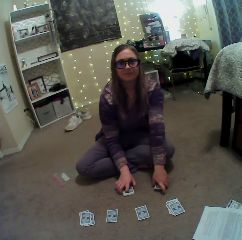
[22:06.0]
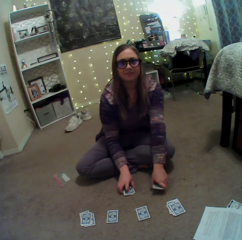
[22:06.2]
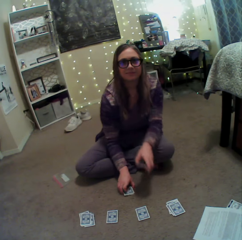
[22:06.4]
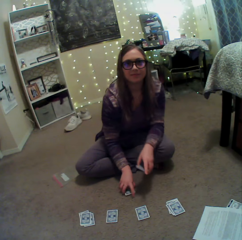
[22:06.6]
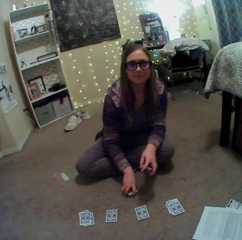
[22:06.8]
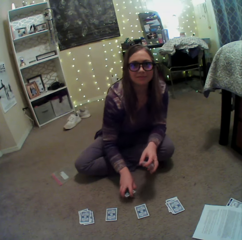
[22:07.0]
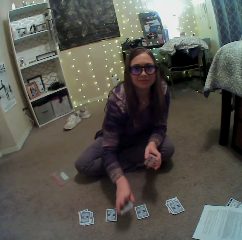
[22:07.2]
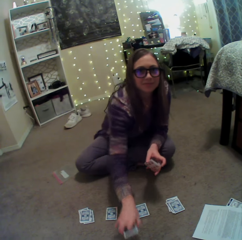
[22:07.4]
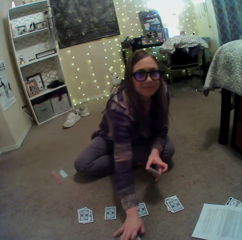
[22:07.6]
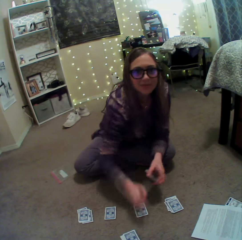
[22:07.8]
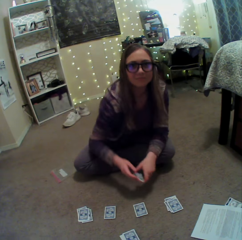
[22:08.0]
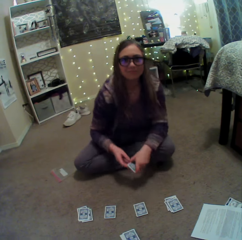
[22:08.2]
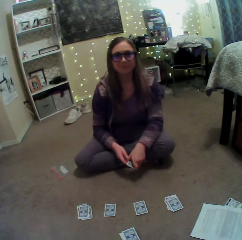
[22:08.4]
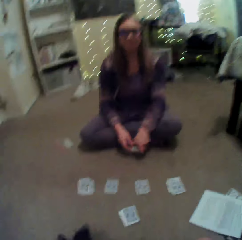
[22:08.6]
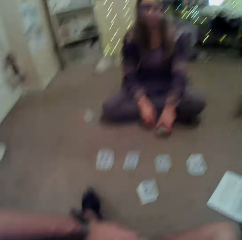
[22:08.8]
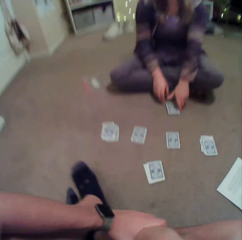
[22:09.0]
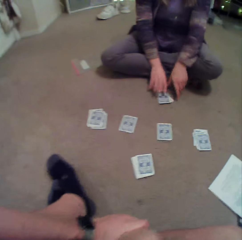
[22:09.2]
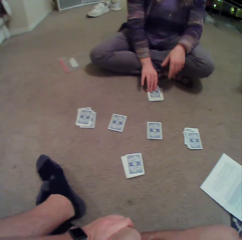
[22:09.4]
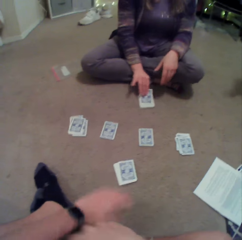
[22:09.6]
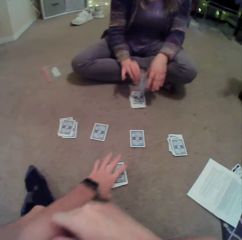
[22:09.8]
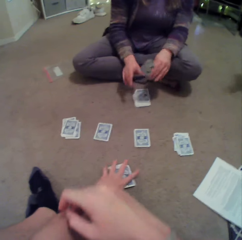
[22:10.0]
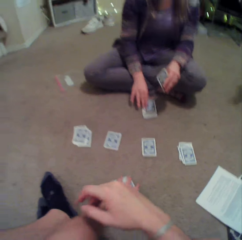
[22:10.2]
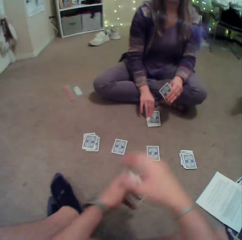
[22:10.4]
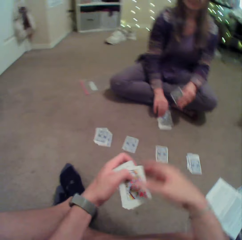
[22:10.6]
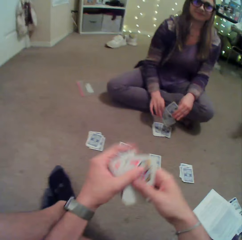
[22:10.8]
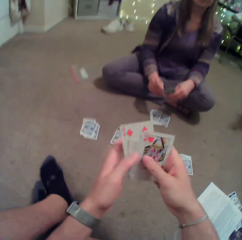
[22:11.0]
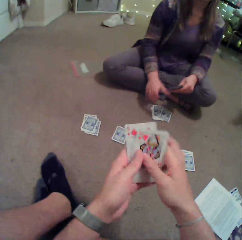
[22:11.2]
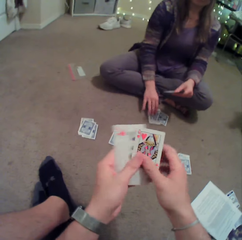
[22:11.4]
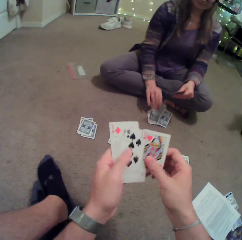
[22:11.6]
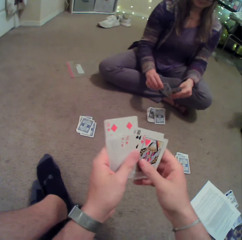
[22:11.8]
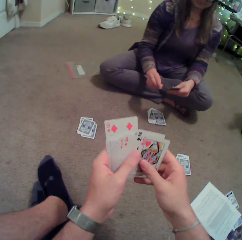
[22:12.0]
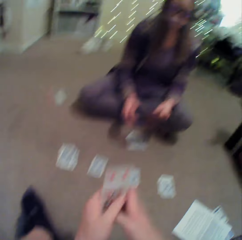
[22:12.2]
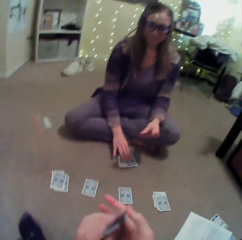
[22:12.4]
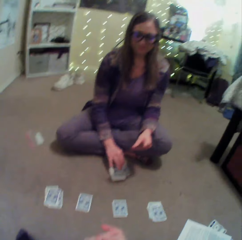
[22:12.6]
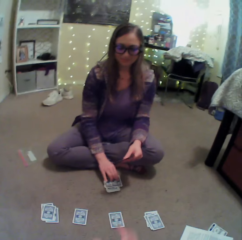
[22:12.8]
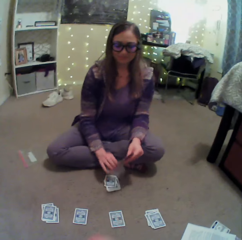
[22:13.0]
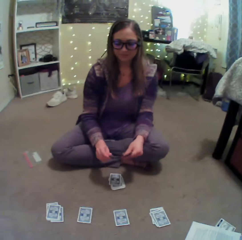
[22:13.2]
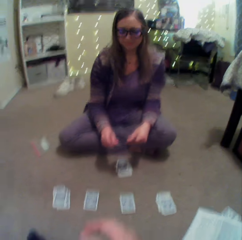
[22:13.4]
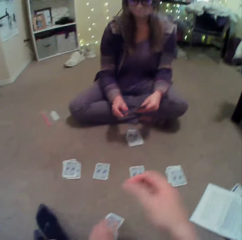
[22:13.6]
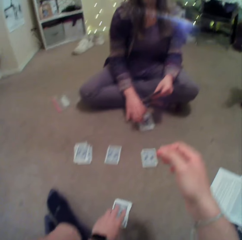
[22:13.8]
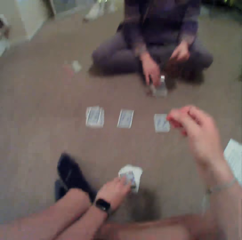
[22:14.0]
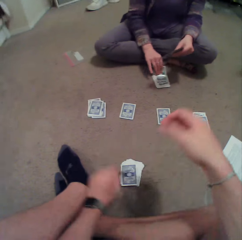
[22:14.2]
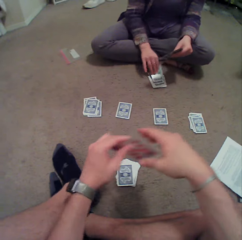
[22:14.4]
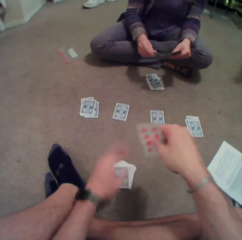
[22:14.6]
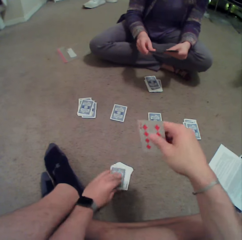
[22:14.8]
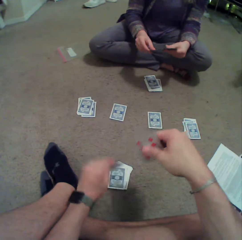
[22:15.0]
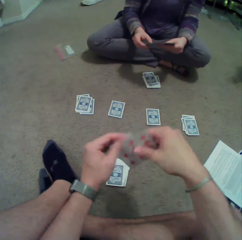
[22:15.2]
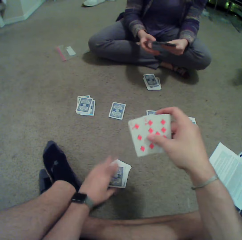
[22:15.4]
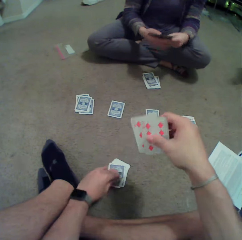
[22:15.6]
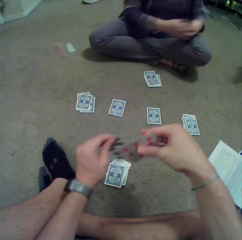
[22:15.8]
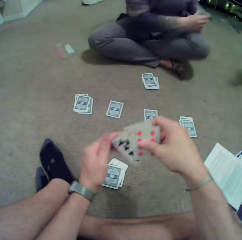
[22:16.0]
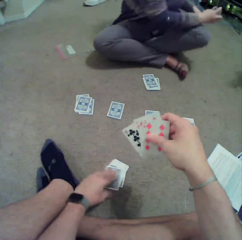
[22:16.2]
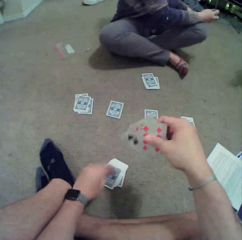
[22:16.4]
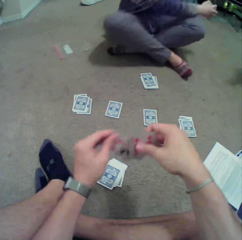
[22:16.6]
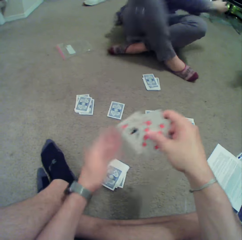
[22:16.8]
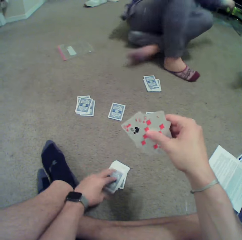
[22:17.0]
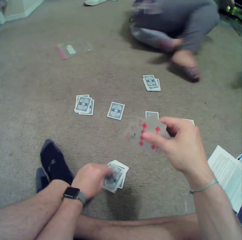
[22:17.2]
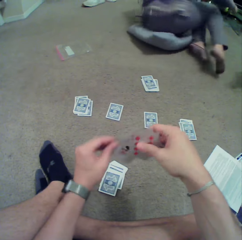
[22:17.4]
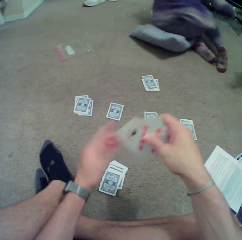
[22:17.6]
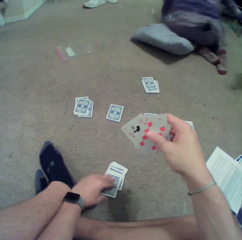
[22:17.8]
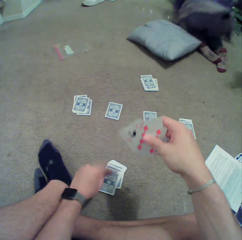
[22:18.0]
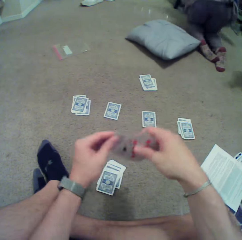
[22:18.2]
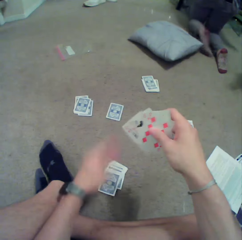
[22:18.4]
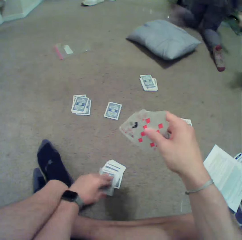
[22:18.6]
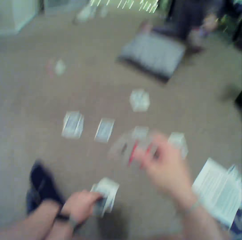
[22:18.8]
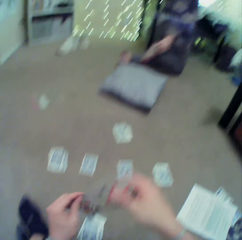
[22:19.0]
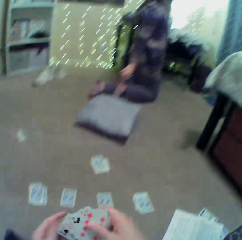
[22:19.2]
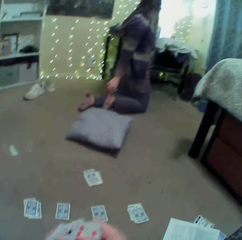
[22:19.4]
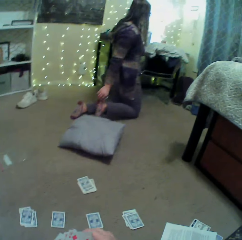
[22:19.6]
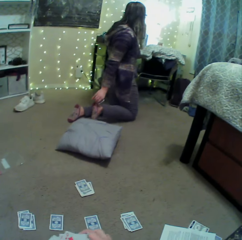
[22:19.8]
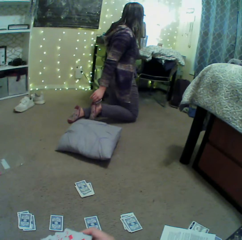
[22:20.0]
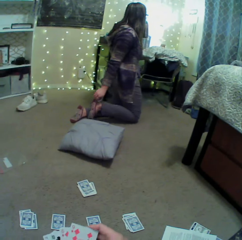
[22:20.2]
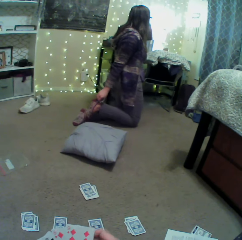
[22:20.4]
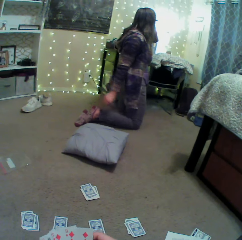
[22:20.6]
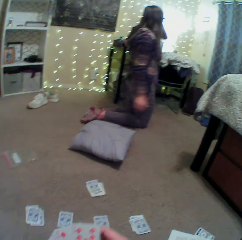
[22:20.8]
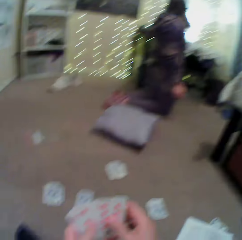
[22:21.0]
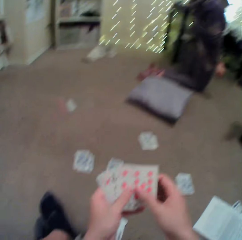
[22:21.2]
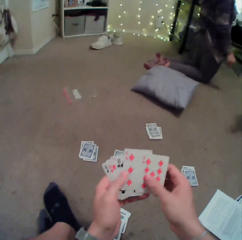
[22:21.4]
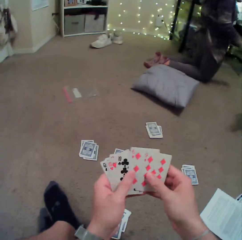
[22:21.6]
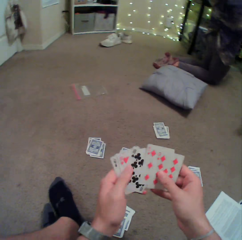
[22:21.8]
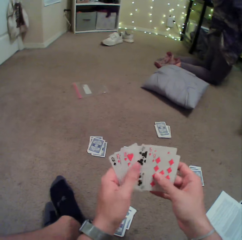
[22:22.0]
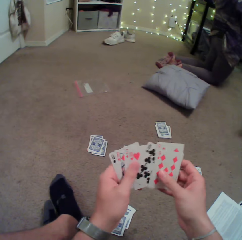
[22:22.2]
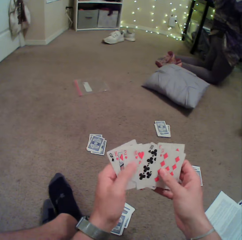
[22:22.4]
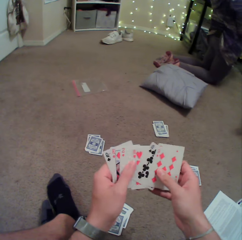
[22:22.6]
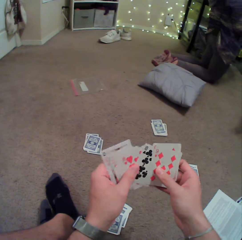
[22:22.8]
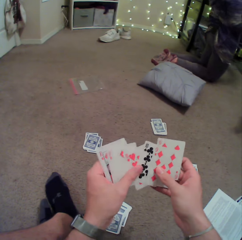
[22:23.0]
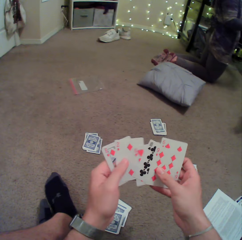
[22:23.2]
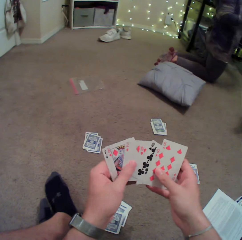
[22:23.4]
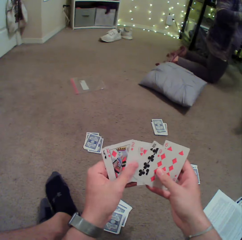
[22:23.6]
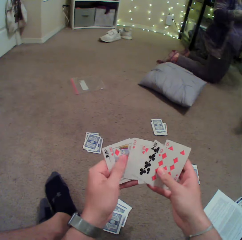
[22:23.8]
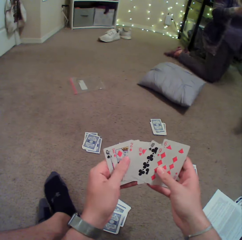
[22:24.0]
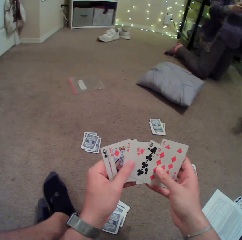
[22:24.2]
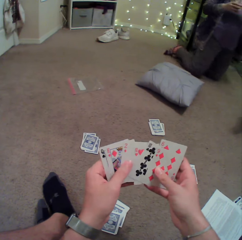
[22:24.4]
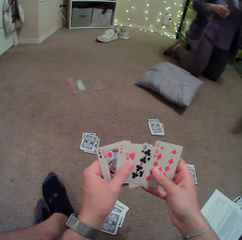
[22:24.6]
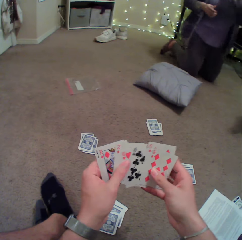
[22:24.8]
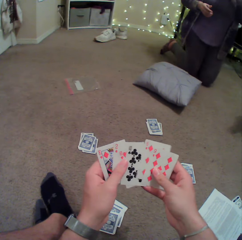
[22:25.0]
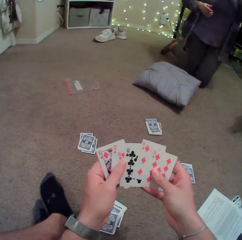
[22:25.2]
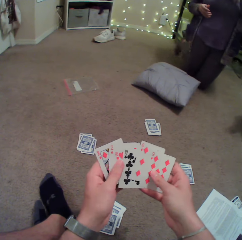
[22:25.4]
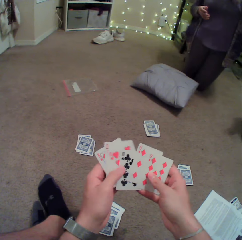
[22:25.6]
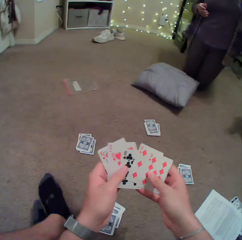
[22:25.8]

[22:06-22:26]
A person puts cards on the floor. The camera wearer picks up the cards on the floor. The person picks up a card on the floor. The camera wearer checks the cards. They pick up the cards on the floor. The person aligns socks in a leg. The camera wearer arranges the cards. They check the cards.

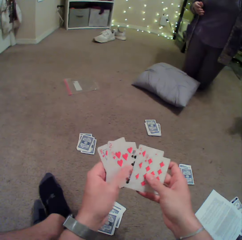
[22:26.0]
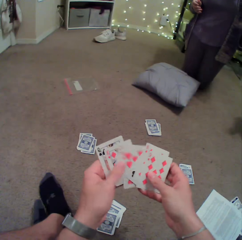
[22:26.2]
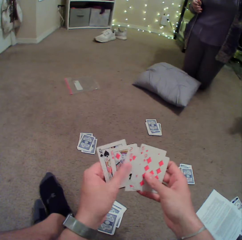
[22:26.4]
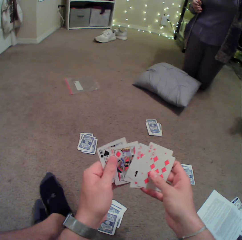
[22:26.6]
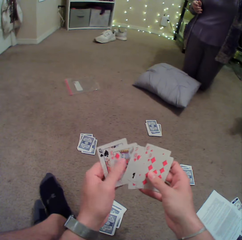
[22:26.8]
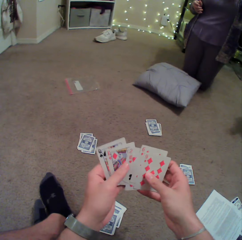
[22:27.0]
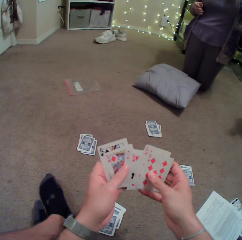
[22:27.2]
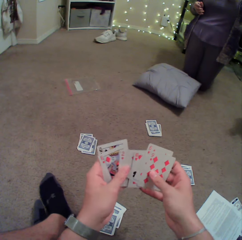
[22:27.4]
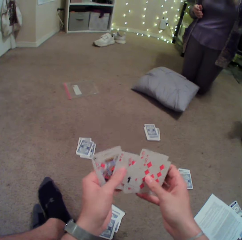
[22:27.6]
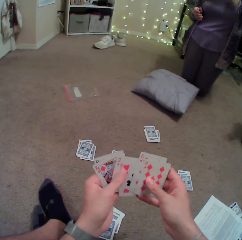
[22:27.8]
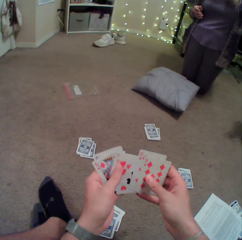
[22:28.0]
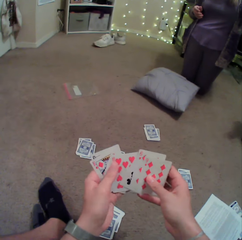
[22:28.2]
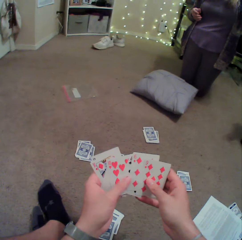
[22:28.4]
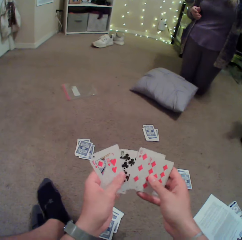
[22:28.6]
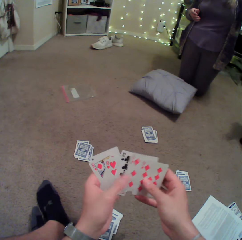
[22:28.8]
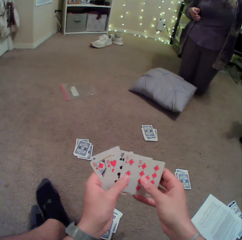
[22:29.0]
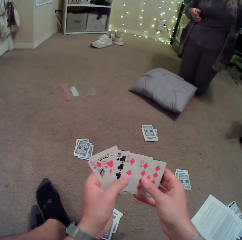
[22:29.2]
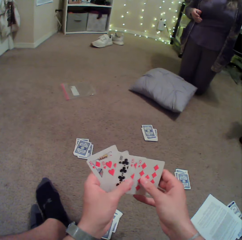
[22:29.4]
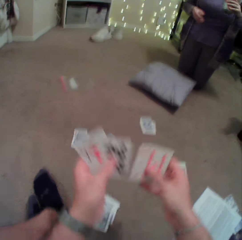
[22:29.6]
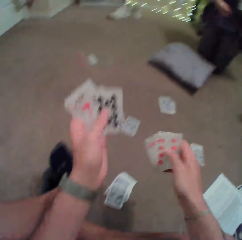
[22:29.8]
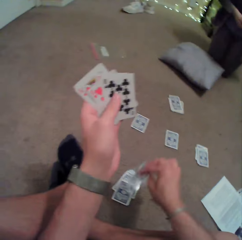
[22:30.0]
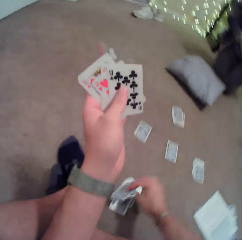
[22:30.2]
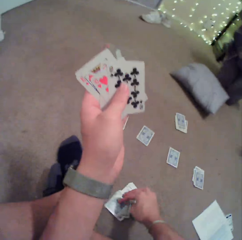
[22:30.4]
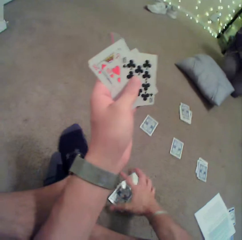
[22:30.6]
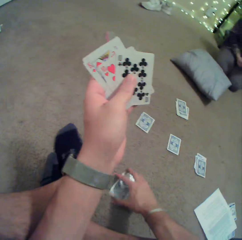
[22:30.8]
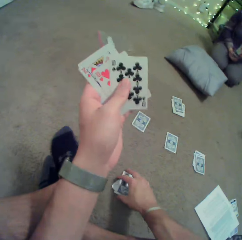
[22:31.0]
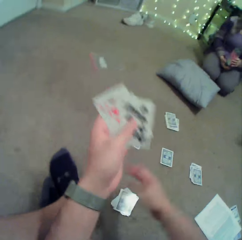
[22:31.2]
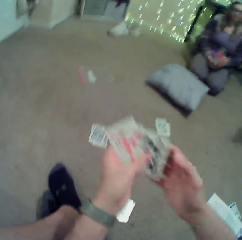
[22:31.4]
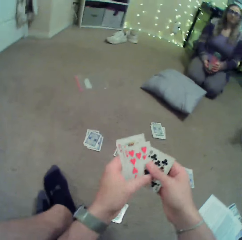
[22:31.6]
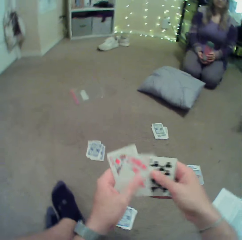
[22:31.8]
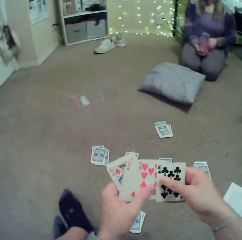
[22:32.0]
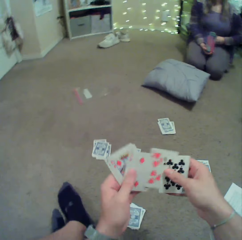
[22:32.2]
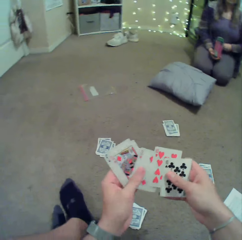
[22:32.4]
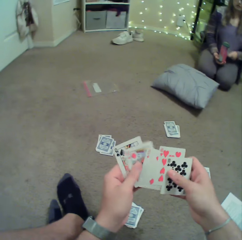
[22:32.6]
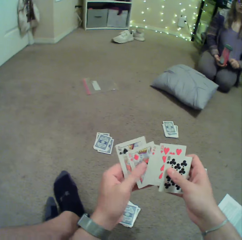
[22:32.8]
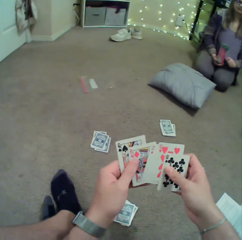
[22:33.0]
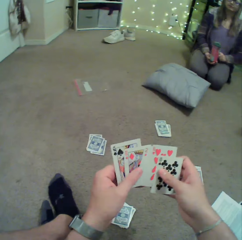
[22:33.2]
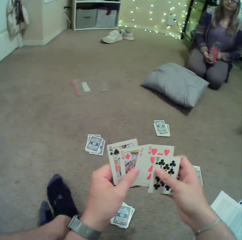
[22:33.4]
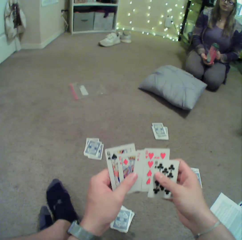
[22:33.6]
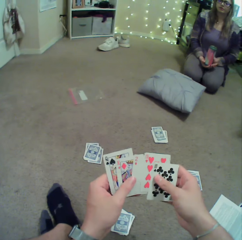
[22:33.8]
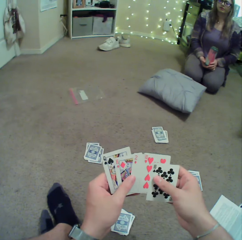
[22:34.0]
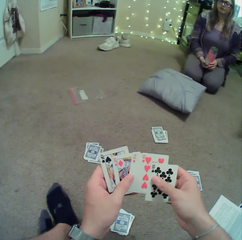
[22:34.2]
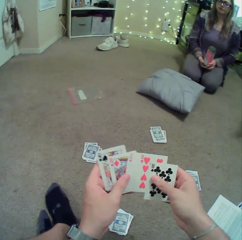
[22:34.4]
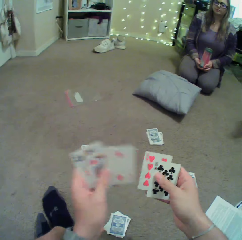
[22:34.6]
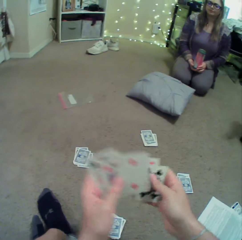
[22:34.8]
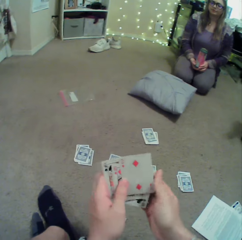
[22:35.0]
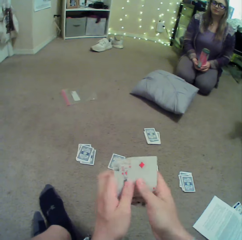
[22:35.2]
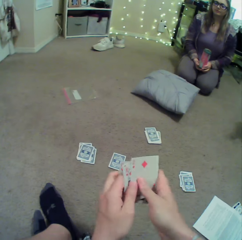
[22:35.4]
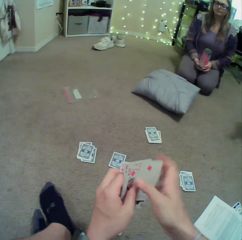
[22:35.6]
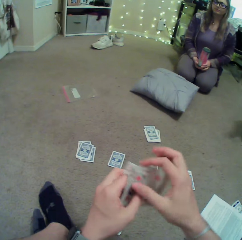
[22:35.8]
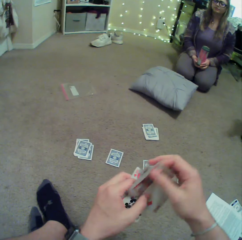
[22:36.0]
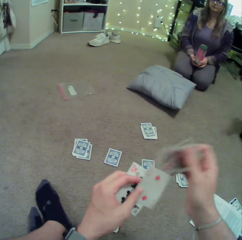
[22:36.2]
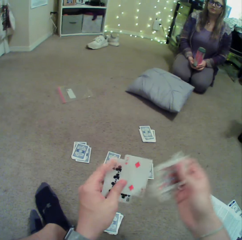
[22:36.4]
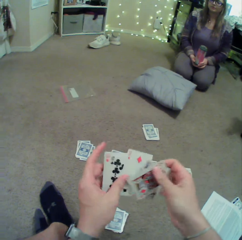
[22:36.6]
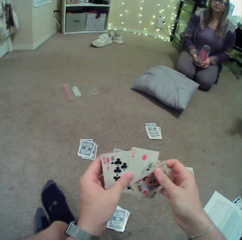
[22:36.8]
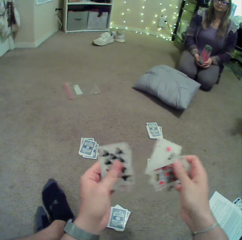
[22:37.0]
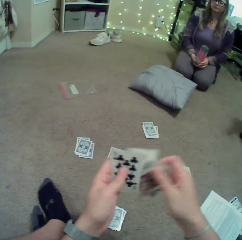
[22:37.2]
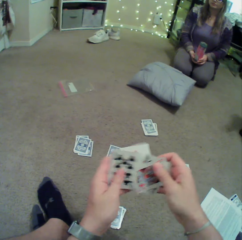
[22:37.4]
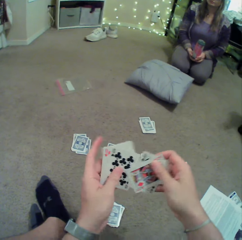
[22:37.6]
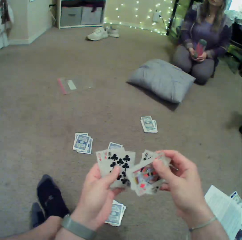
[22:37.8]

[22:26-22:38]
The camera wearer puts cards on the floor. They arrange the cards. They check the cards.
